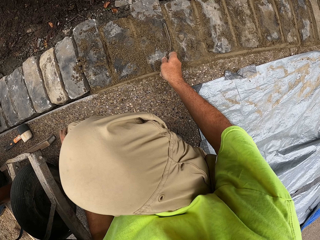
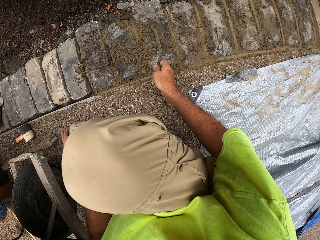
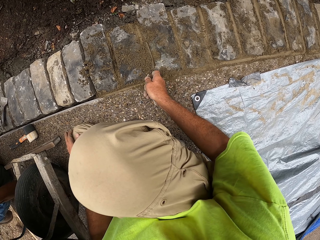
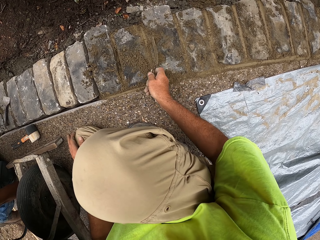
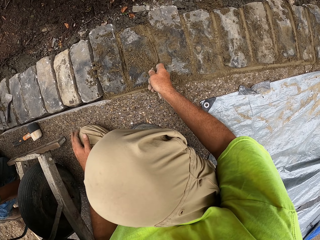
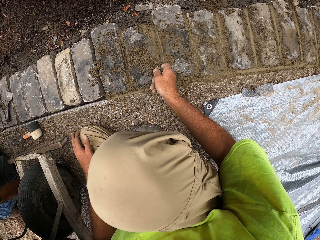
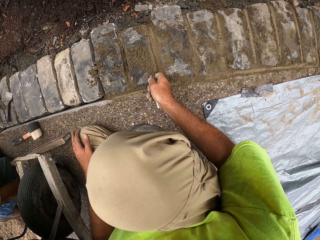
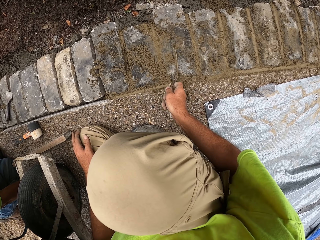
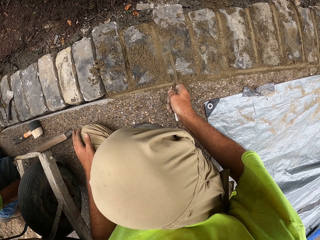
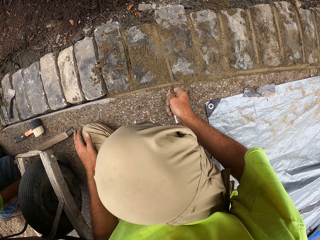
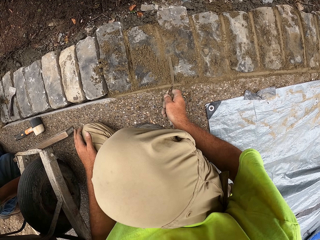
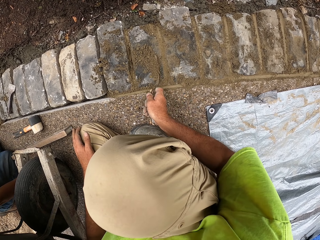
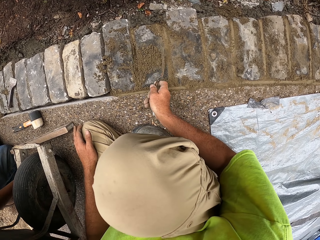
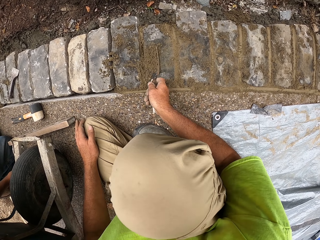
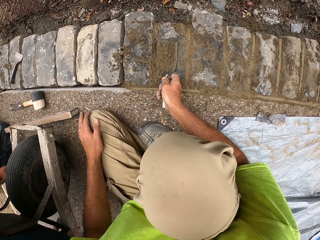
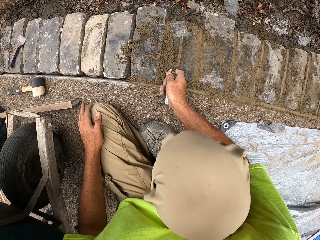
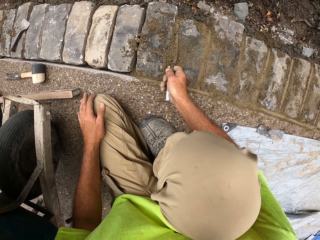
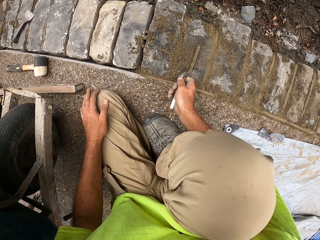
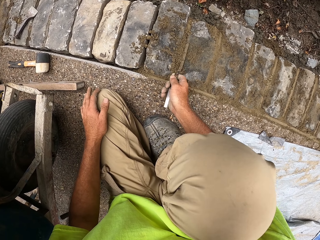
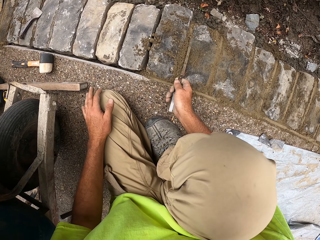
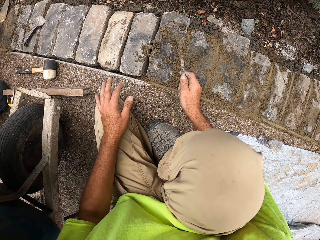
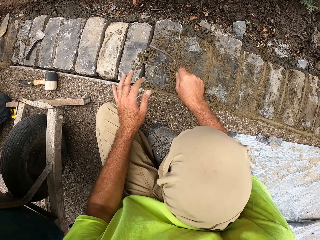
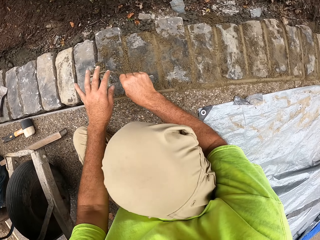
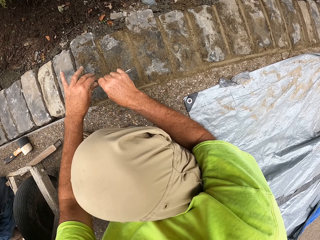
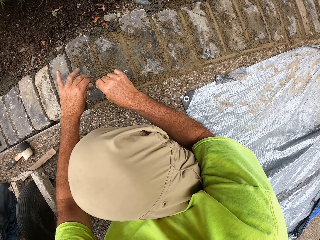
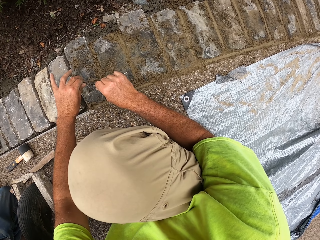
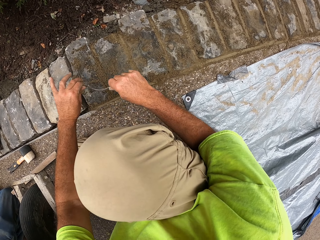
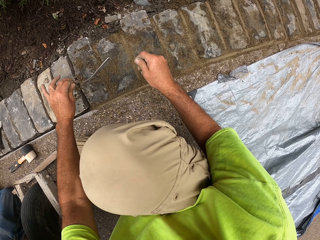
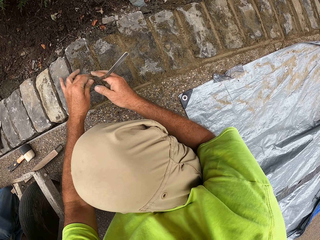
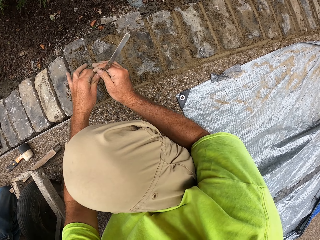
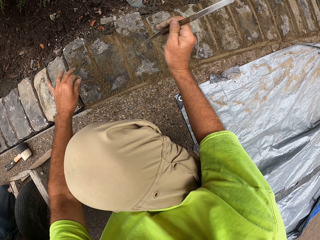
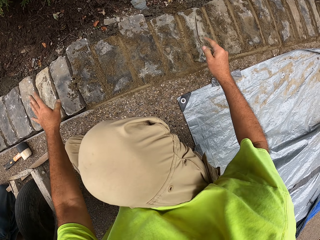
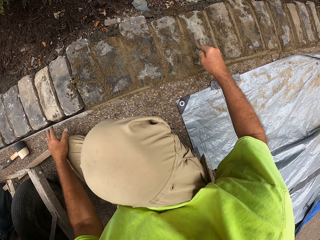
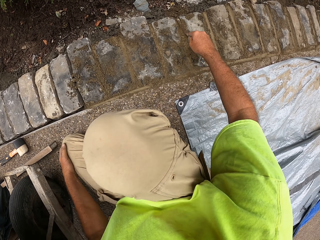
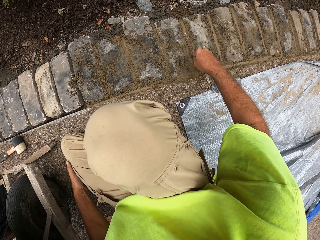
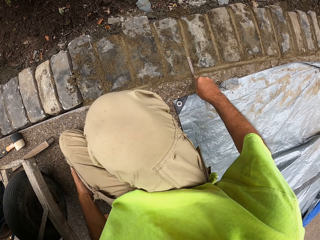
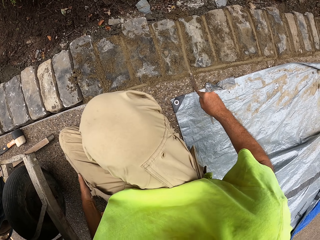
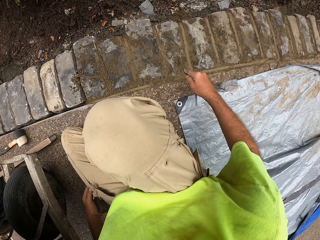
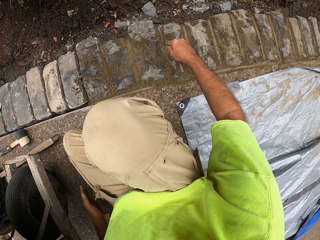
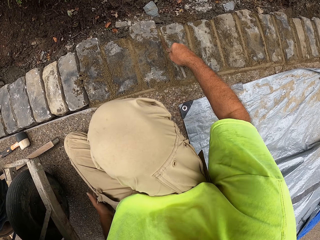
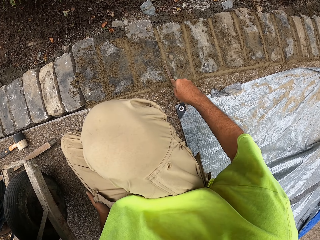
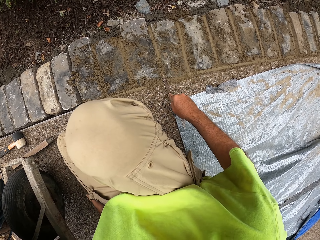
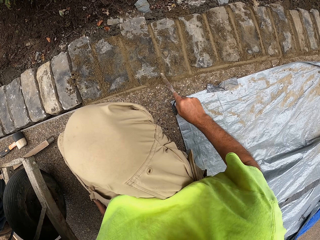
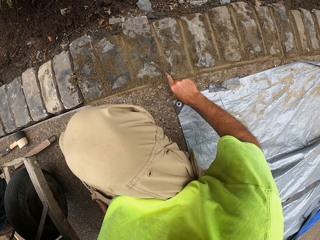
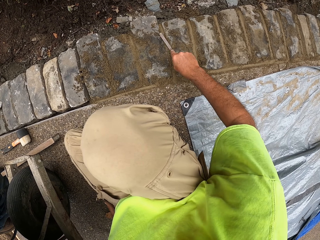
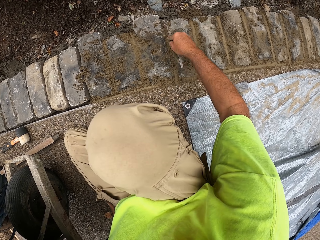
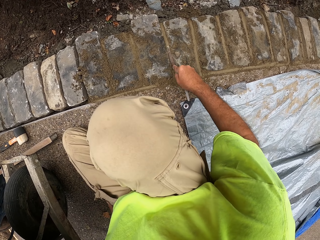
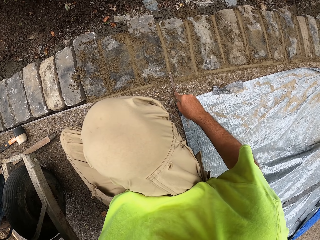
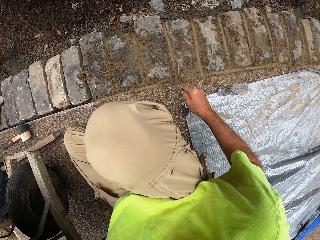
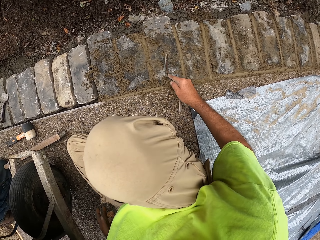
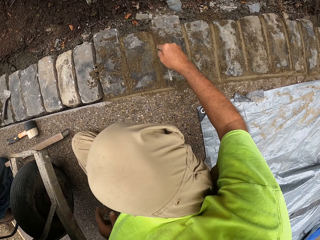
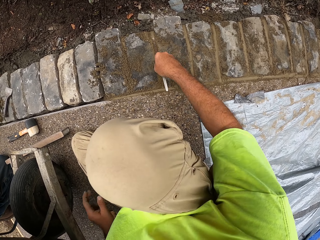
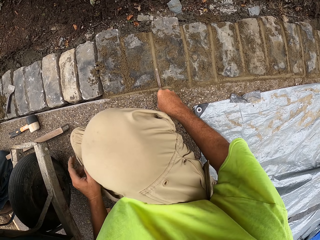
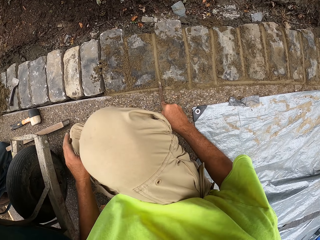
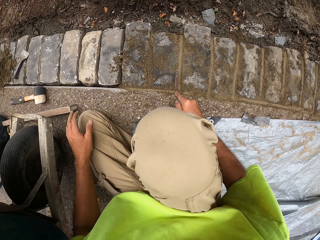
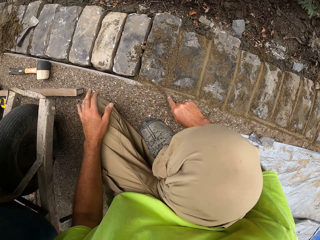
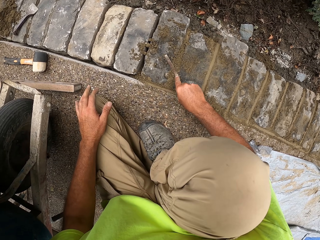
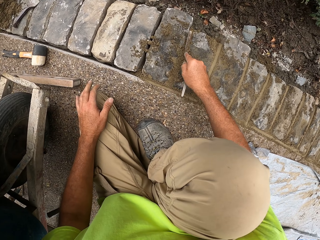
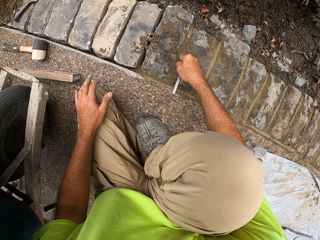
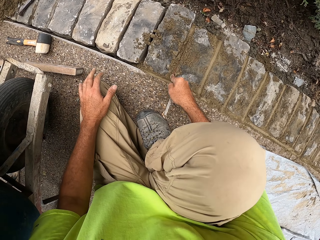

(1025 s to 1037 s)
The camera wearer rubs the trowel with their hand. They press the concrete with the trowel.

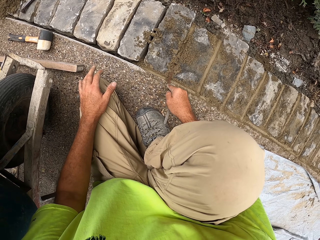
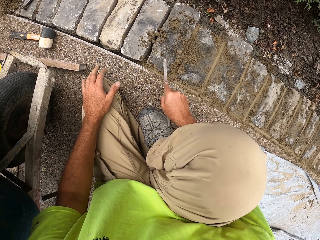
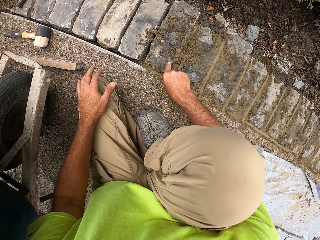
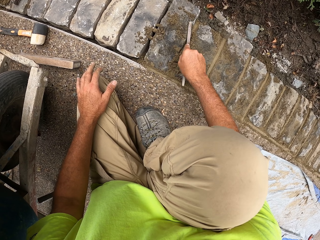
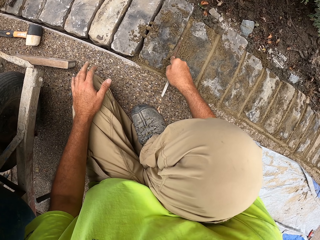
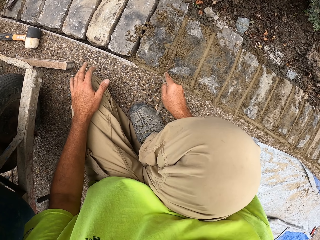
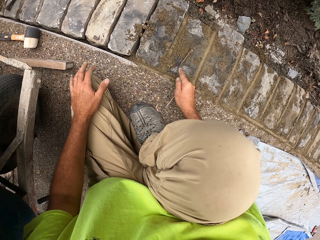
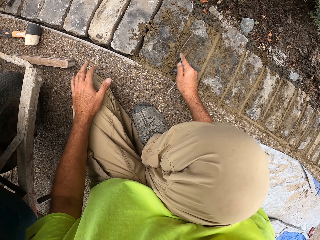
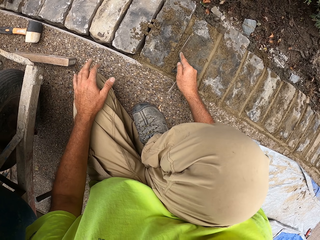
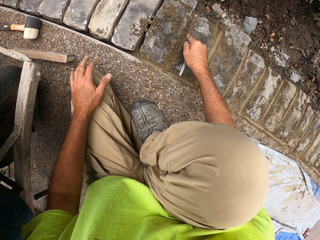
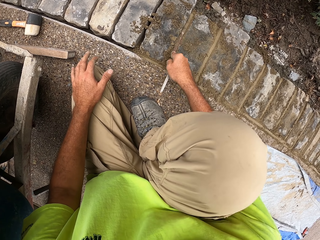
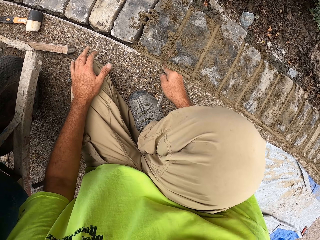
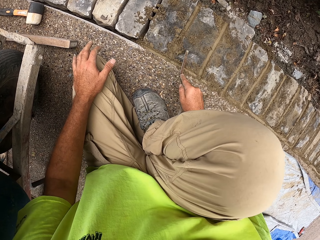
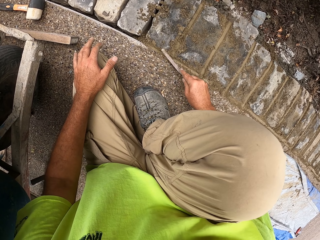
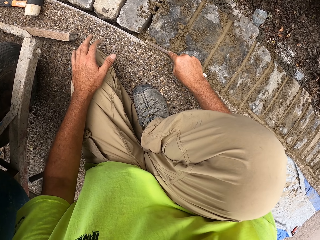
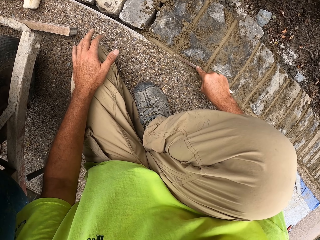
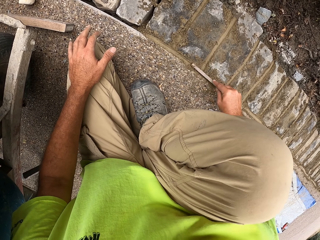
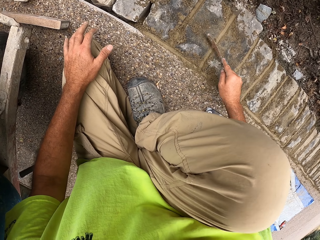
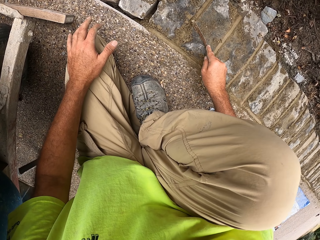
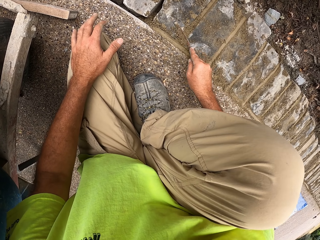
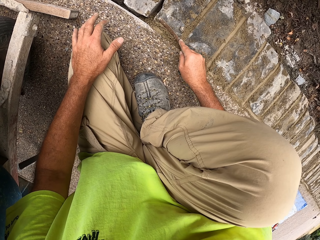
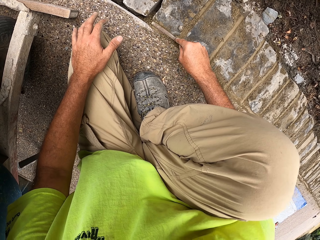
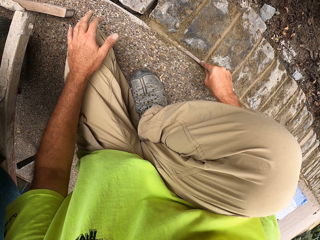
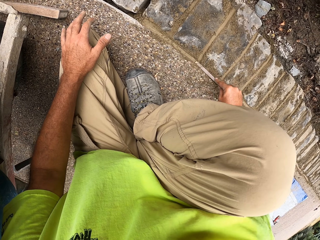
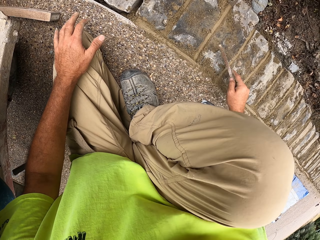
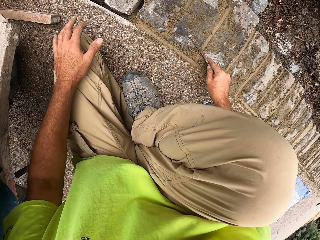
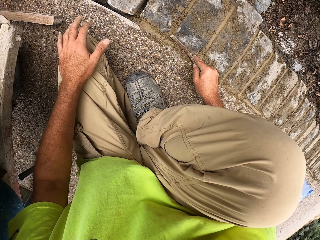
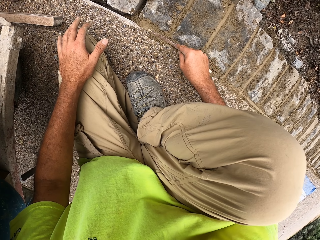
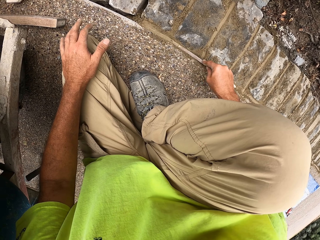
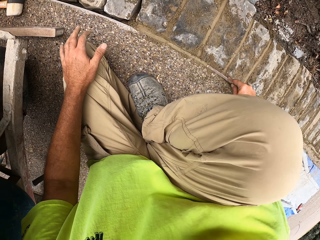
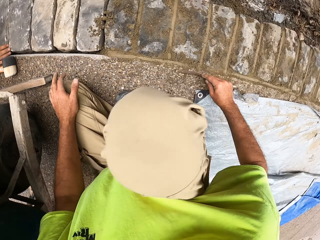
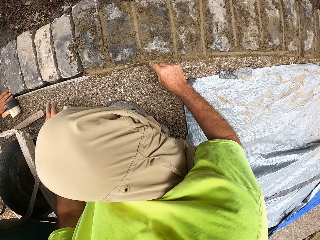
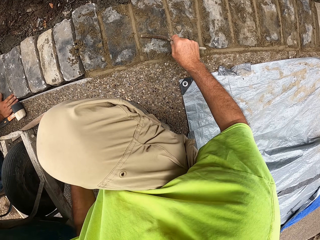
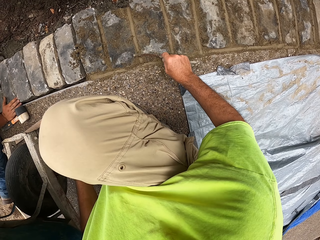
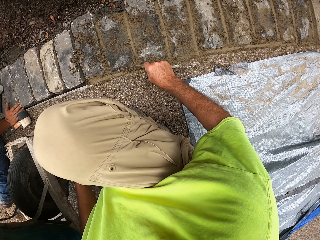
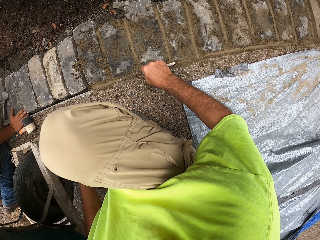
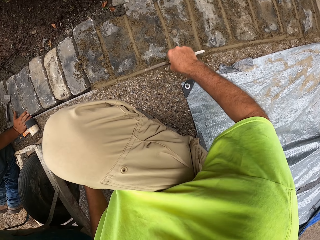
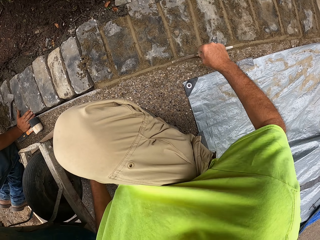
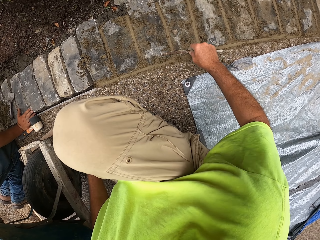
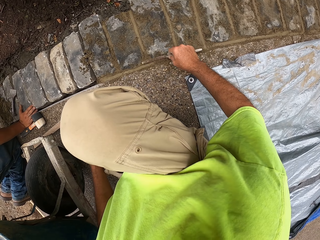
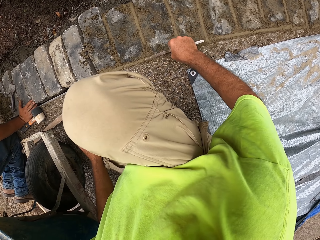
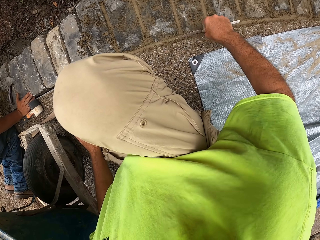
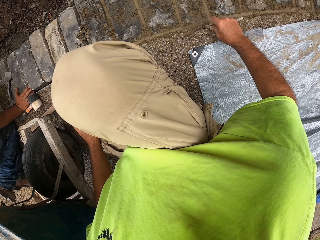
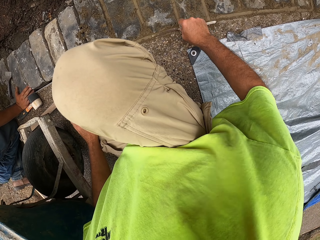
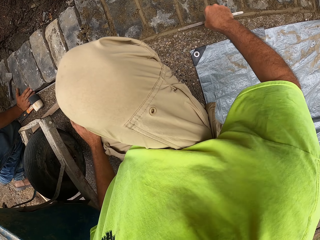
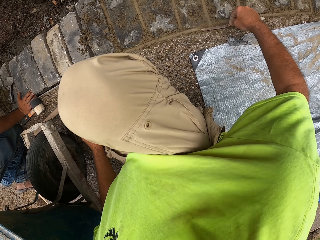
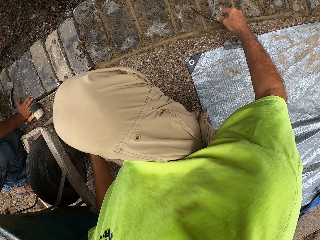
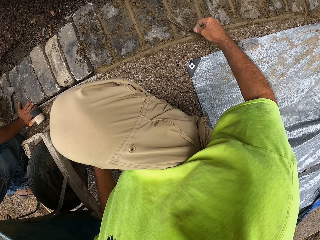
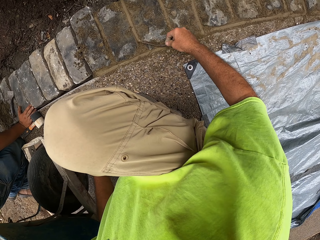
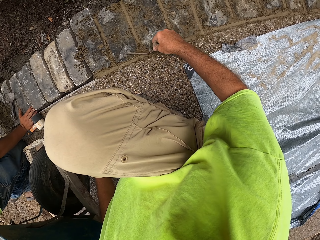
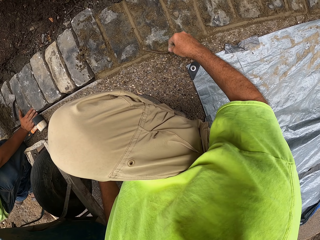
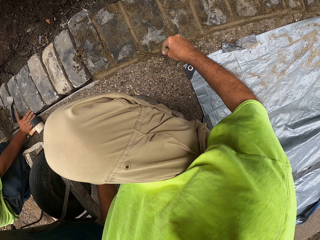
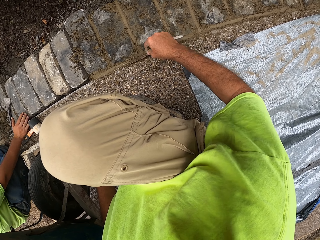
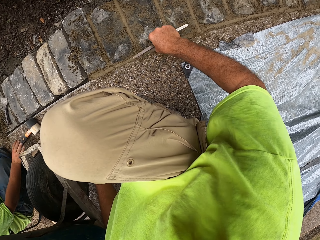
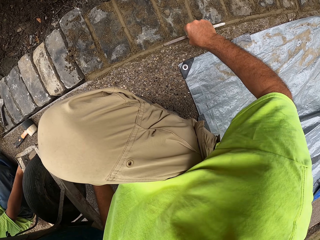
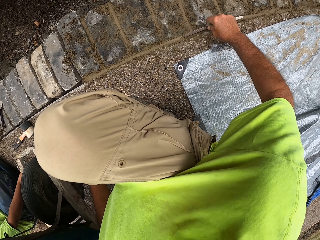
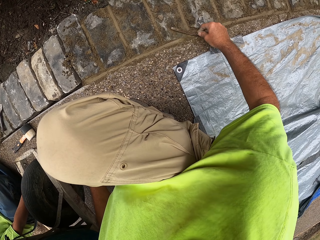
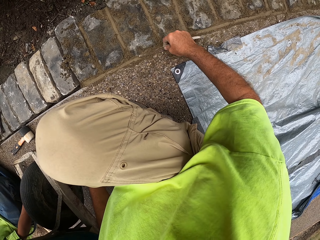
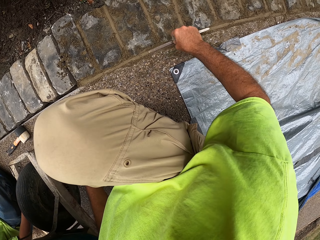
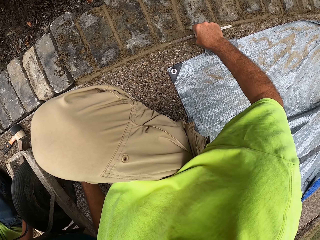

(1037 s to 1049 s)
The camera wearer pushes the concrete together.
